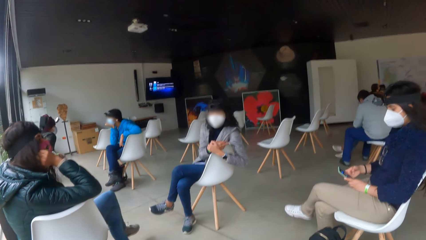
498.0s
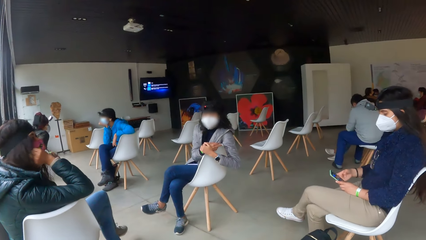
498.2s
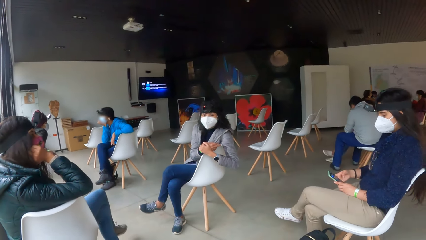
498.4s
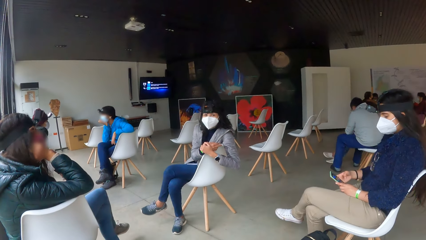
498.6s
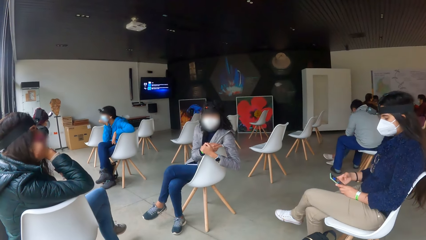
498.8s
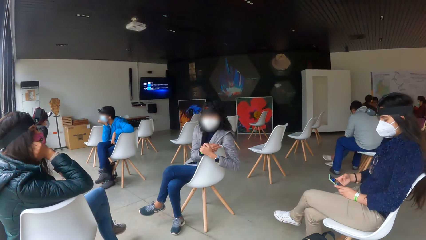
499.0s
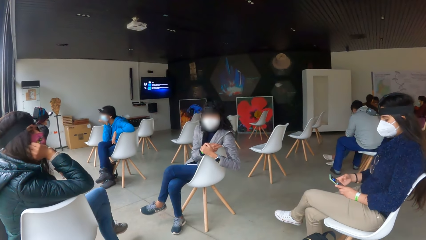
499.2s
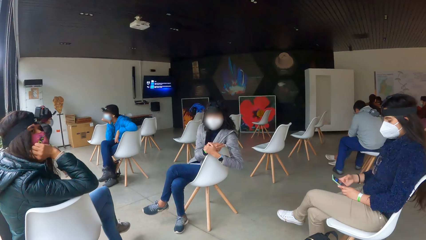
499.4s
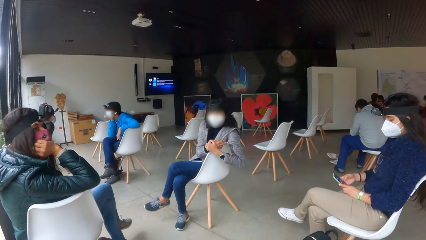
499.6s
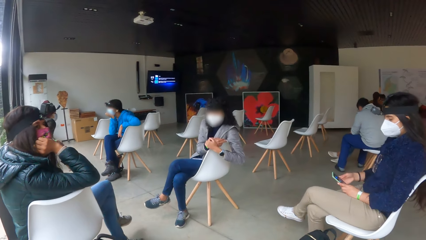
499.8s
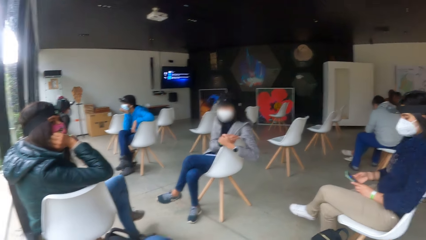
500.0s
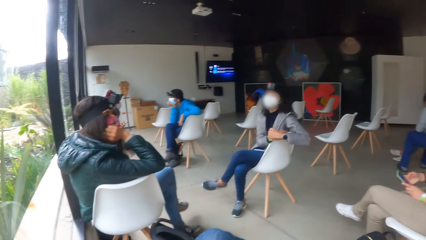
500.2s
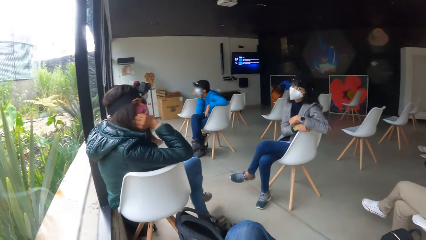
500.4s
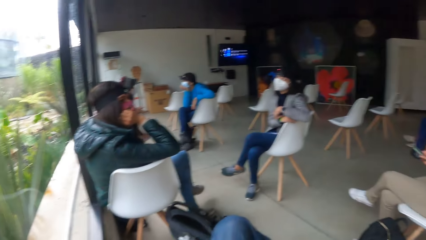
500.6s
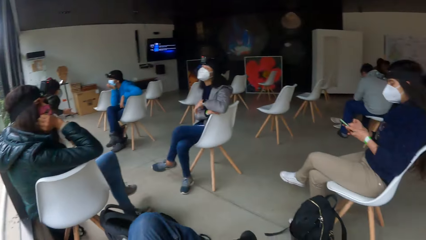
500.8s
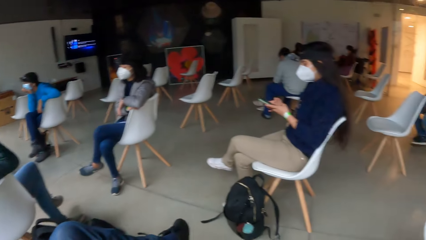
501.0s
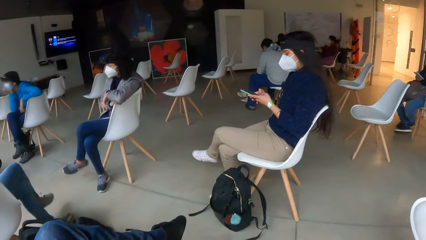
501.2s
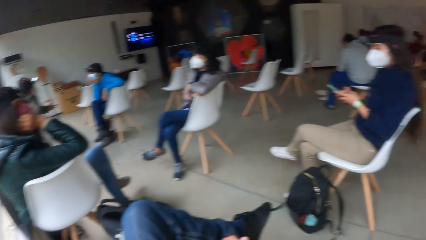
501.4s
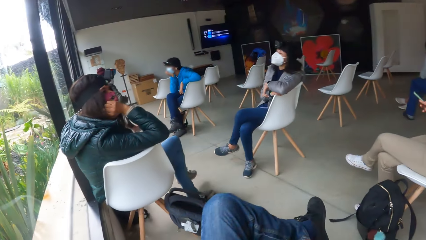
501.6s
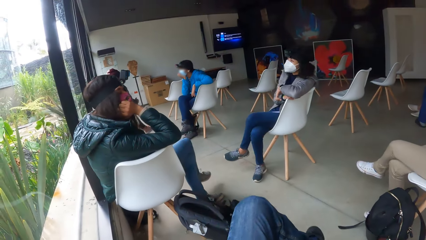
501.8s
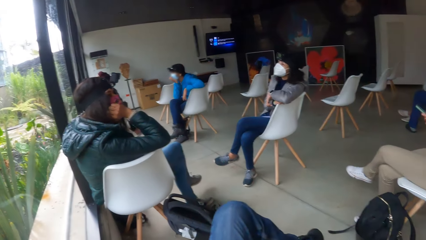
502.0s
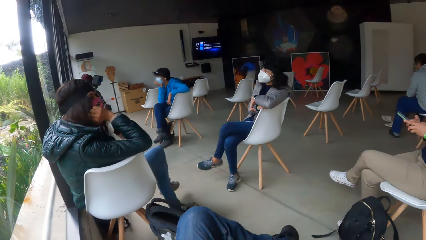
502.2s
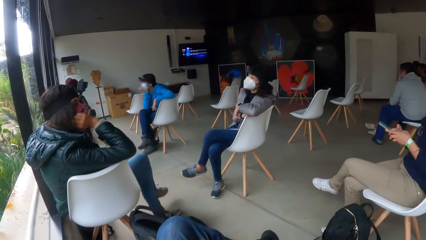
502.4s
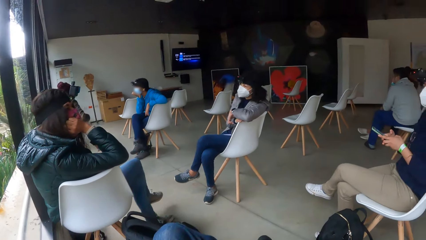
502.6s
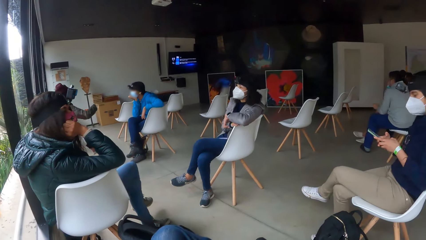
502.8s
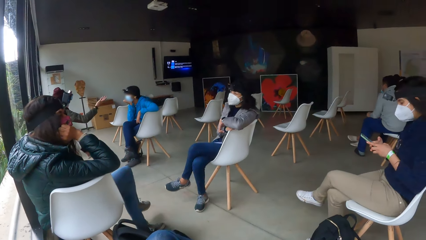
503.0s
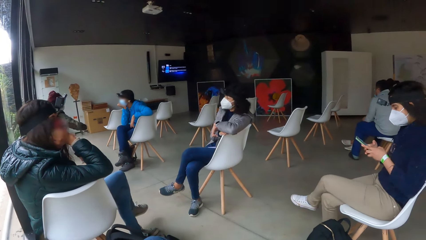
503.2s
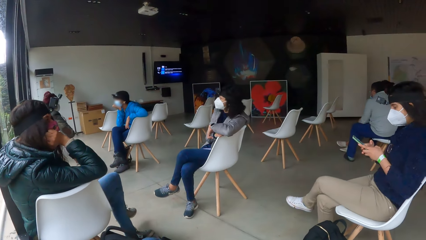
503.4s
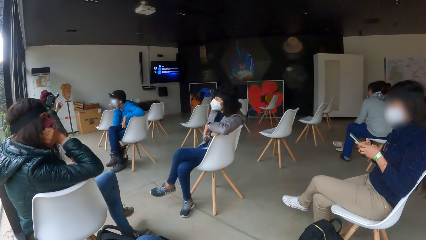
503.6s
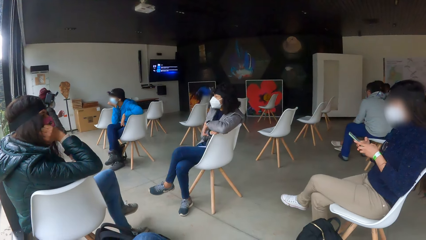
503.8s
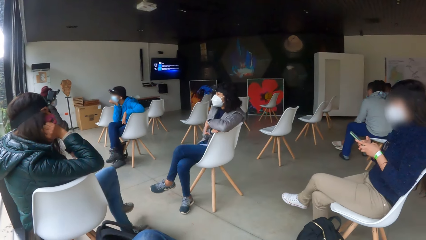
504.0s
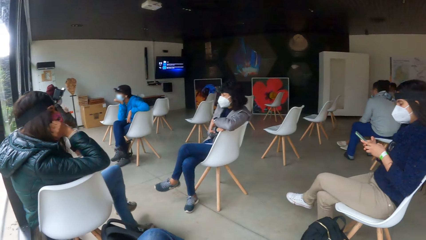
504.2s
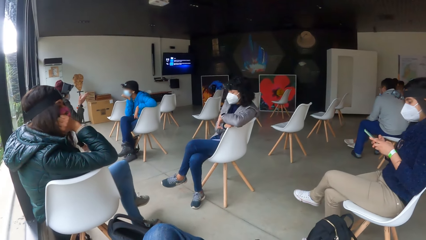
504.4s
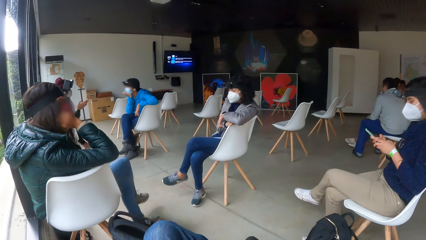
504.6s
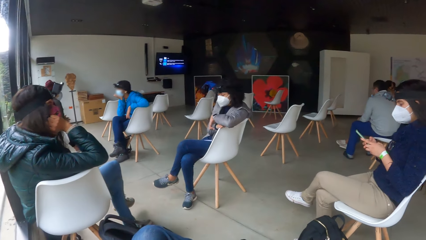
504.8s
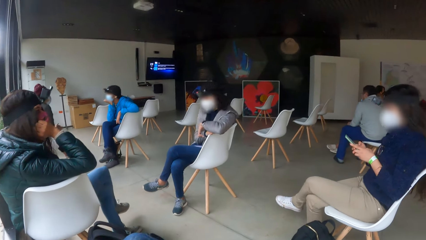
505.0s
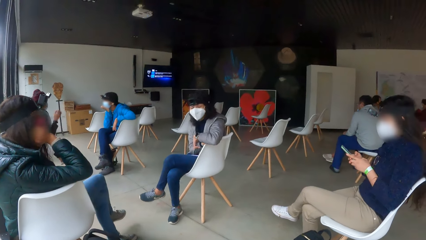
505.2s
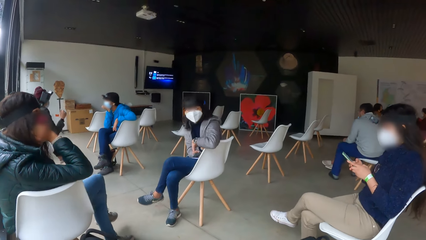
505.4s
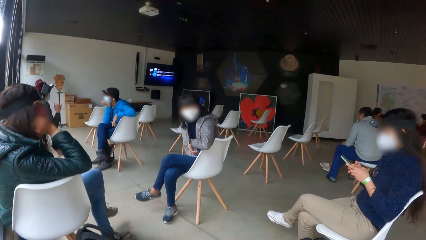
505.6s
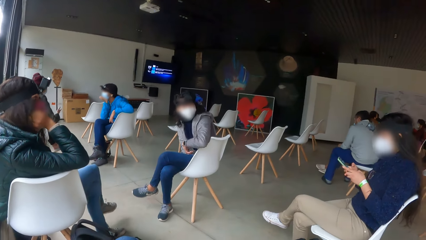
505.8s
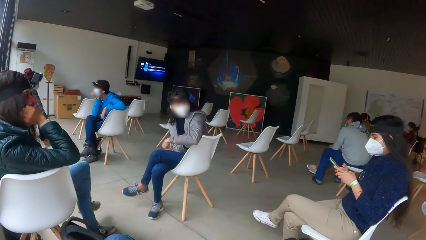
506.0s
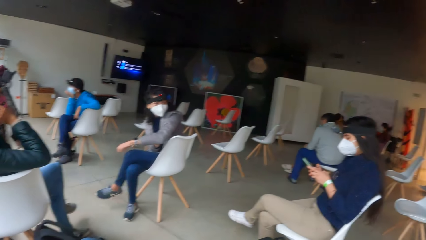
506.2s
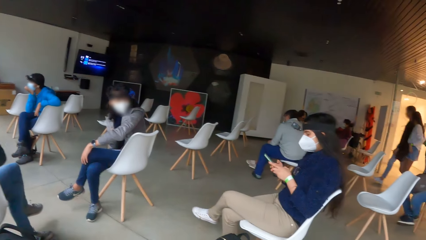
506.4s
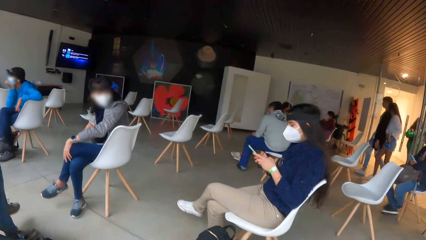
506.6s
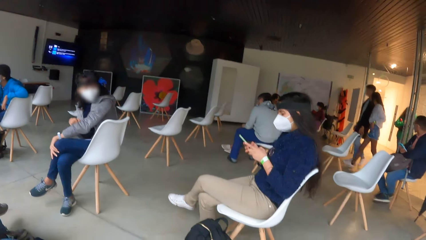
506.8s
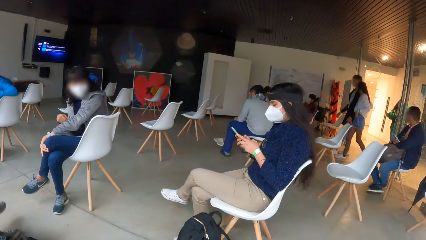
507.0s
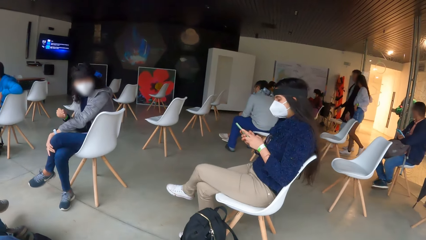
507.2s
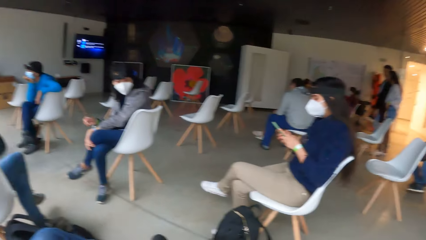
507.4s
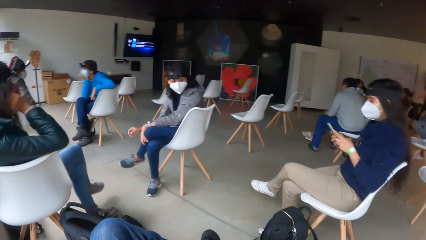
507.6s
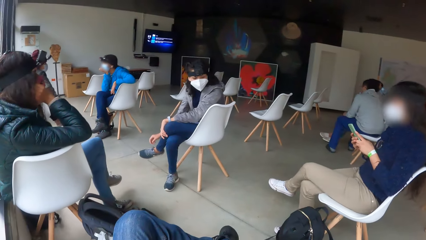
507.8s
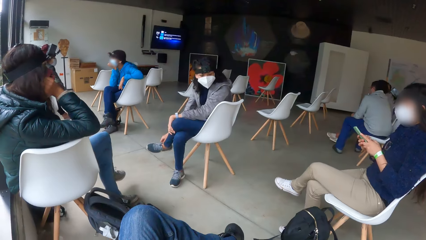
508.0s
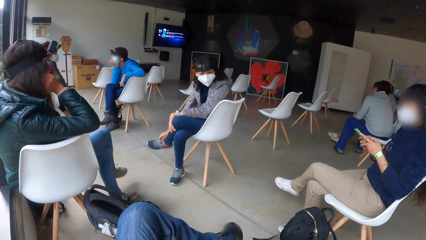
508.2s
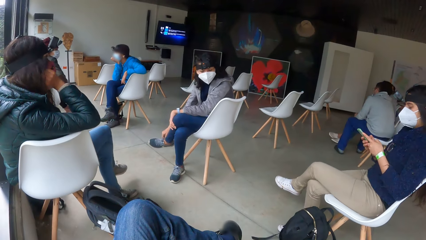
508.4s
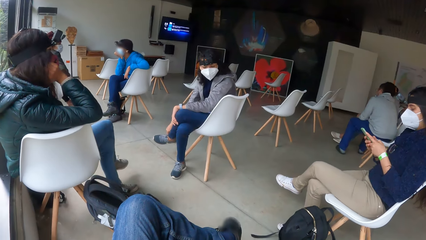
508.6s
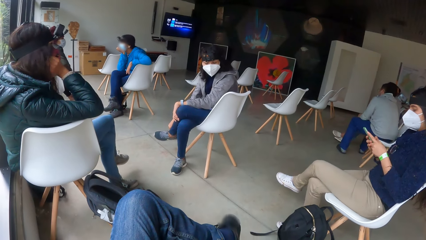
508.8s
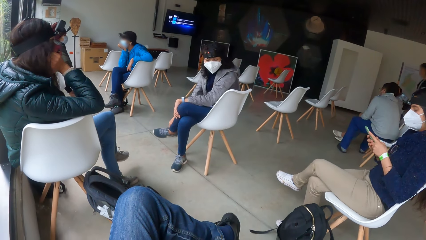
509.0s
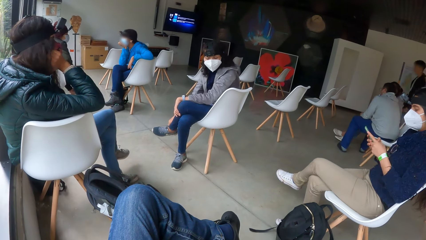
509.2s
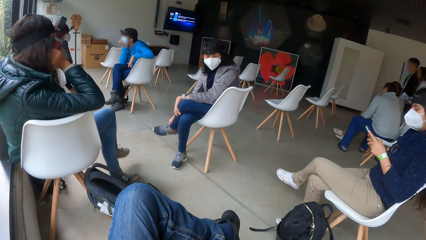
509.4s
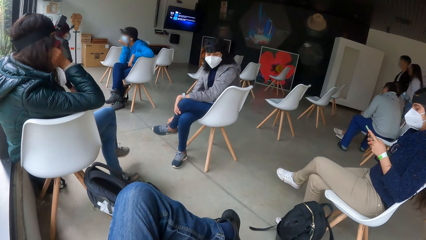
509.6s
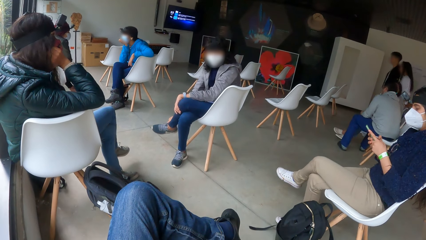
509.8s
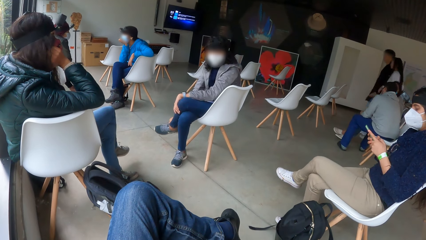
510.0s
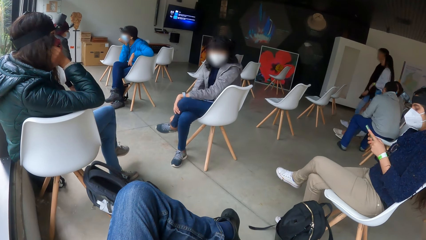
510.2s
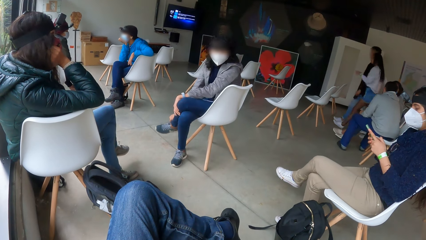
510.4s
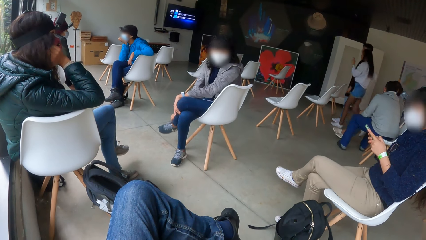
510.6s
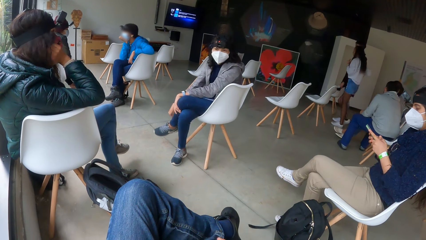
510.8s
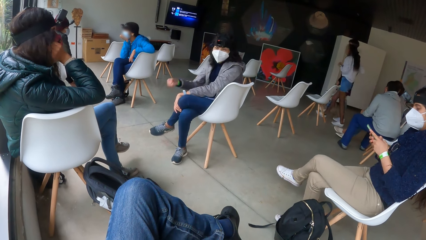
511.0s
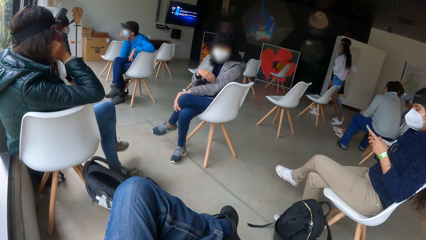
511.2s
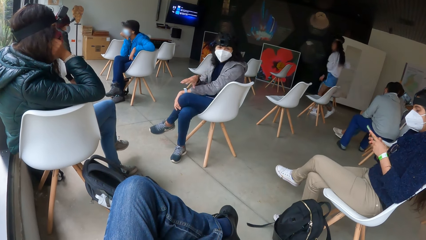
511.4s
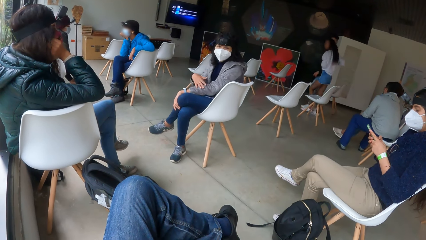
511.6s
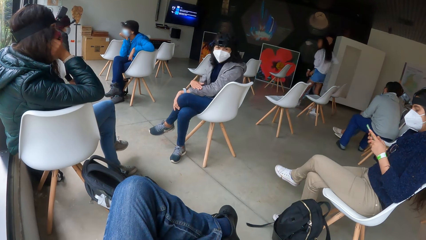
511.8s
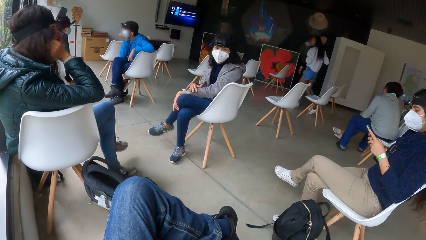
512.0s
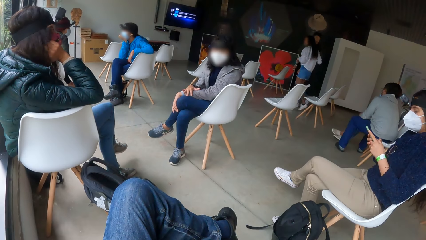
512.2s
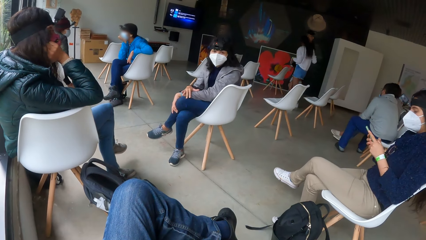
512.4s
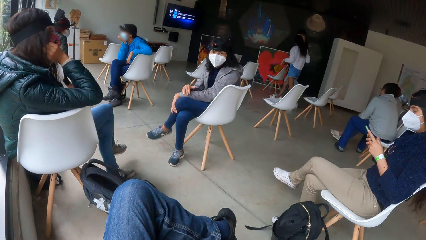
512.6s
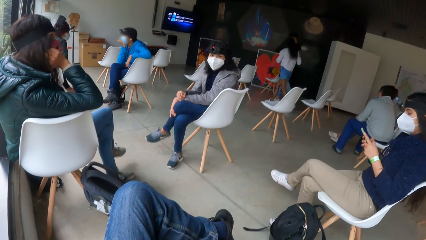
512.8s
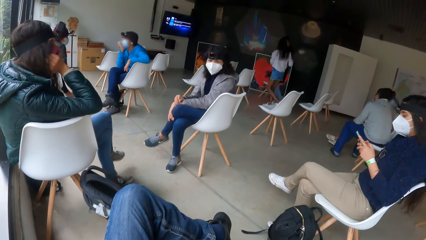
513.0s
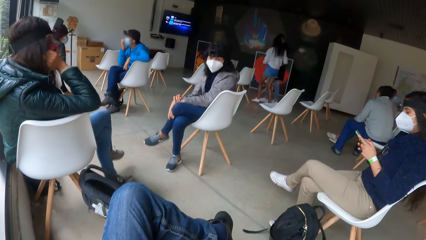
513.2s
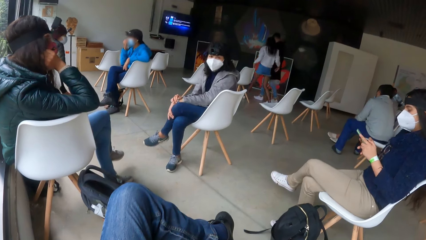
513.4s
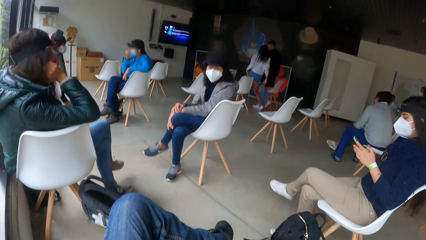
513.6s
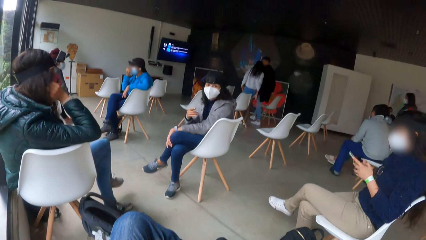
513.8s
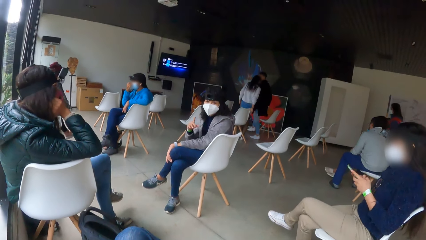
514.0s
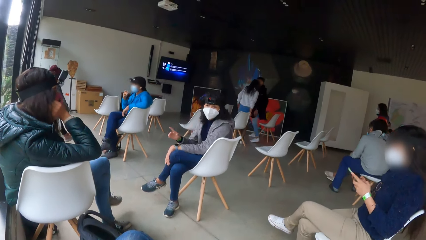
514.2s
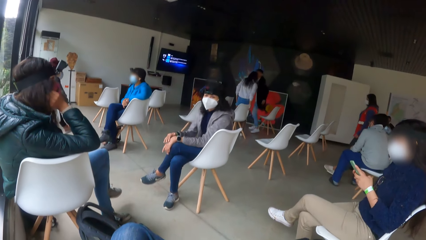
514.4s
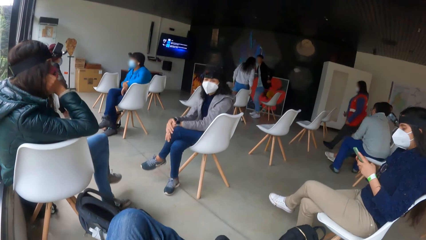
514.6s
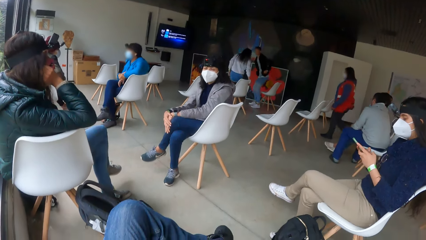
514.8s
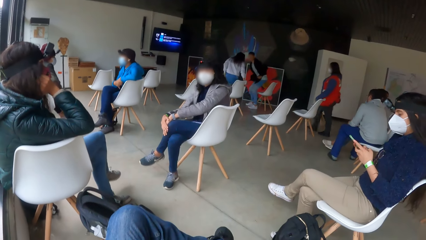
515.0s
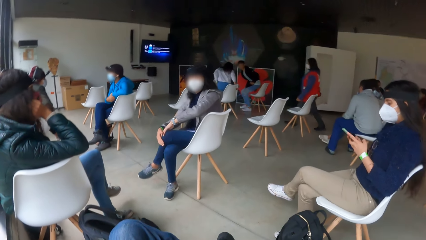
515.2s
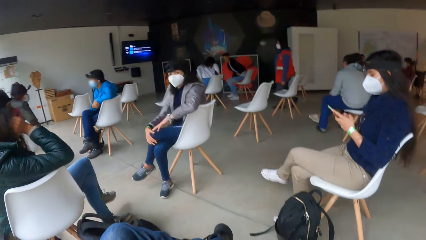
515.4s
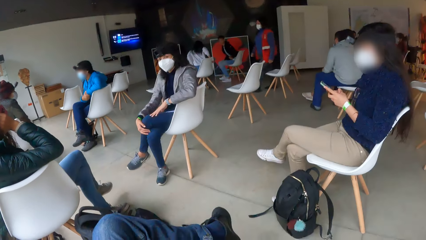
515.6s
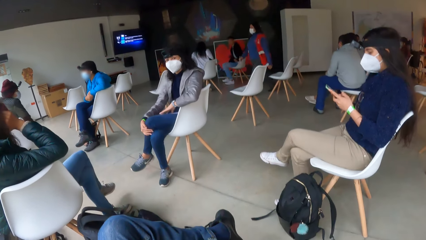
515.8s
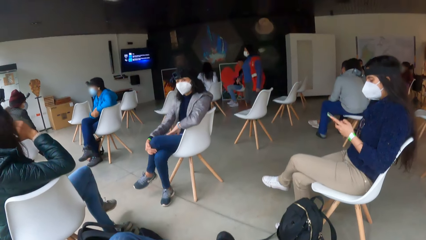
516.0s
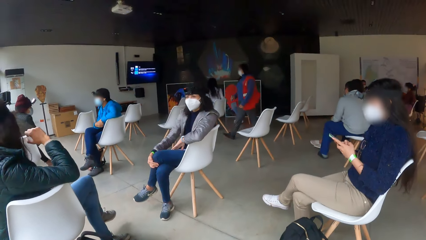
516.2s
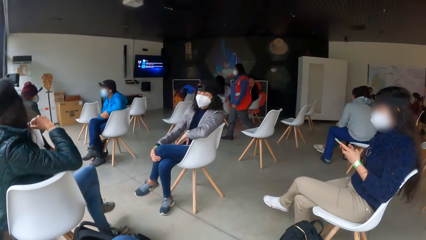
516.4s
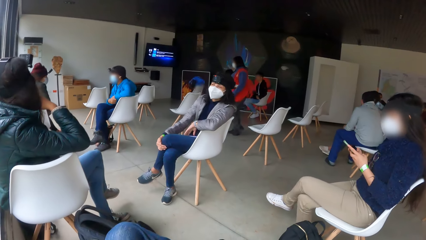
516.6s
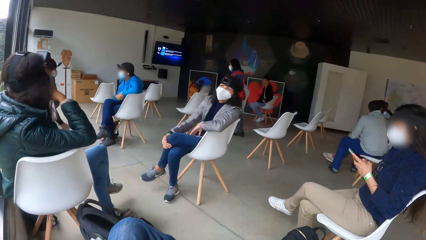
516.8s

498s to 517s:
The woman operates her phone with both hands. Another woman holds her left shoe with her right hand. A woman makes gestures.
